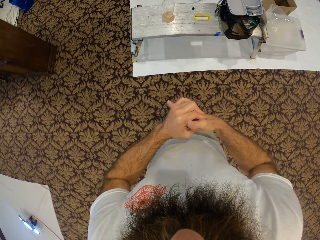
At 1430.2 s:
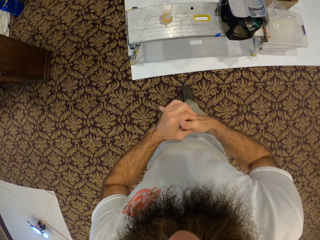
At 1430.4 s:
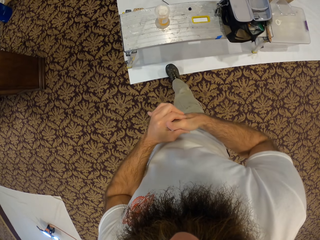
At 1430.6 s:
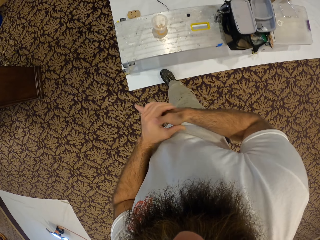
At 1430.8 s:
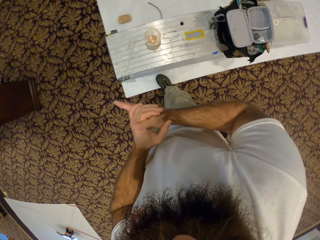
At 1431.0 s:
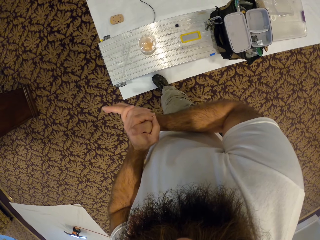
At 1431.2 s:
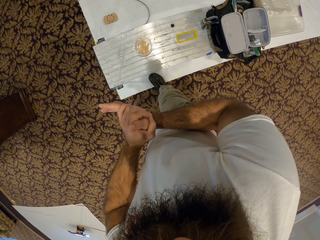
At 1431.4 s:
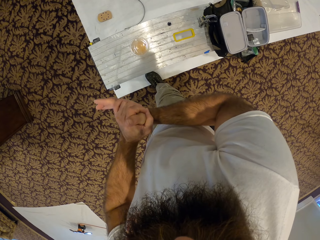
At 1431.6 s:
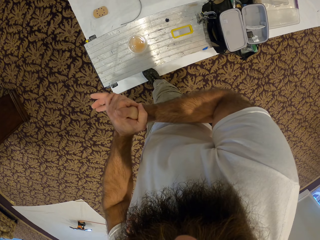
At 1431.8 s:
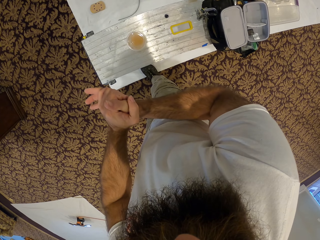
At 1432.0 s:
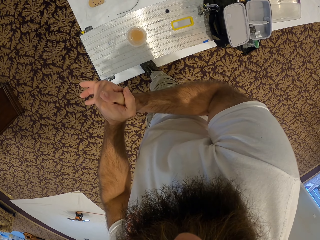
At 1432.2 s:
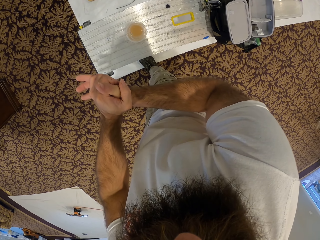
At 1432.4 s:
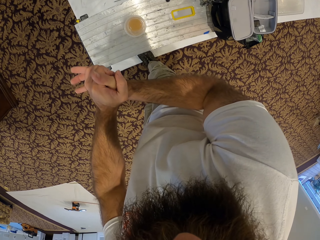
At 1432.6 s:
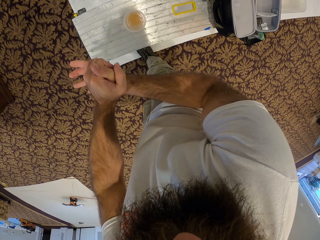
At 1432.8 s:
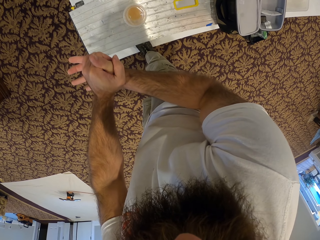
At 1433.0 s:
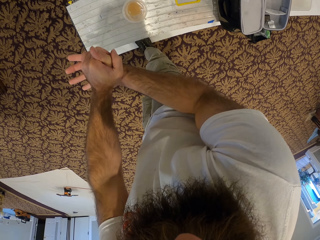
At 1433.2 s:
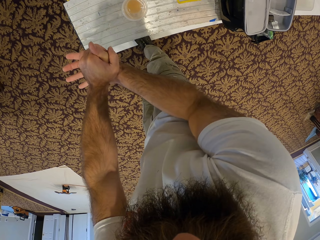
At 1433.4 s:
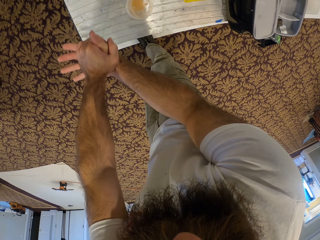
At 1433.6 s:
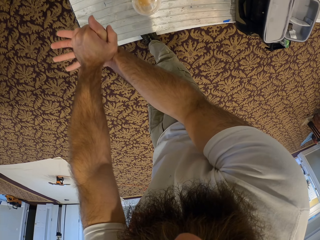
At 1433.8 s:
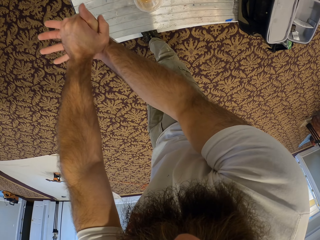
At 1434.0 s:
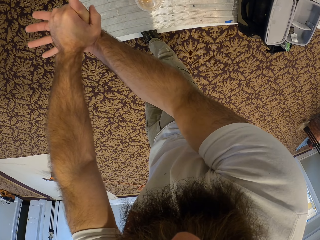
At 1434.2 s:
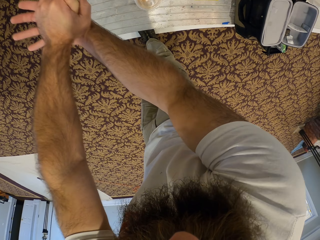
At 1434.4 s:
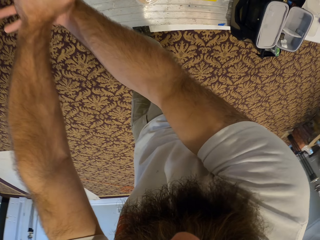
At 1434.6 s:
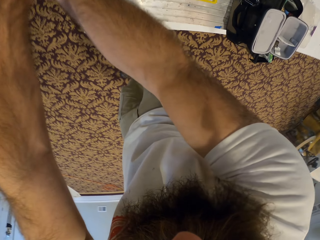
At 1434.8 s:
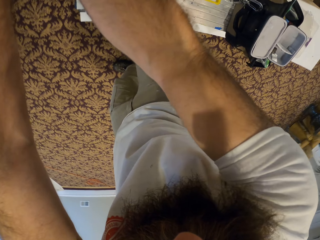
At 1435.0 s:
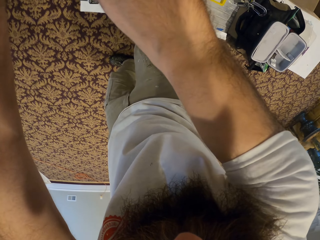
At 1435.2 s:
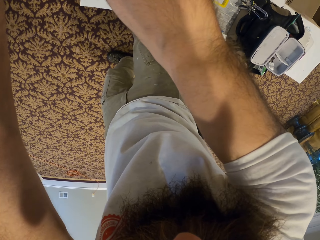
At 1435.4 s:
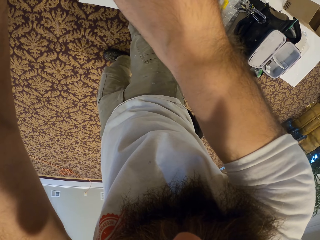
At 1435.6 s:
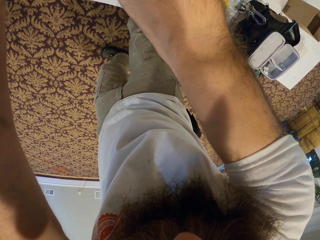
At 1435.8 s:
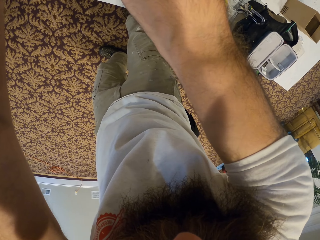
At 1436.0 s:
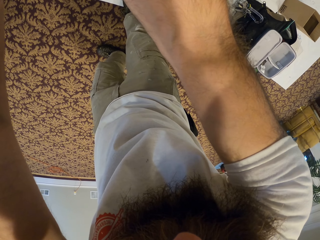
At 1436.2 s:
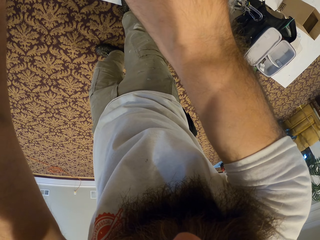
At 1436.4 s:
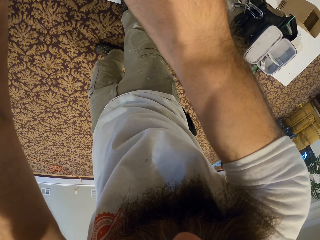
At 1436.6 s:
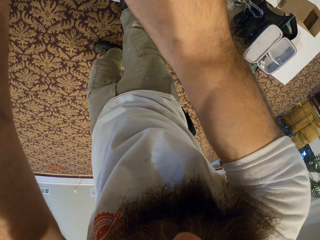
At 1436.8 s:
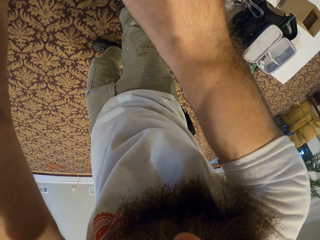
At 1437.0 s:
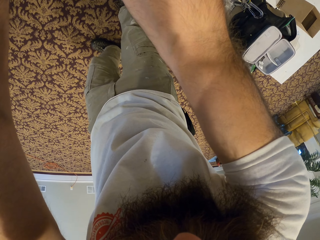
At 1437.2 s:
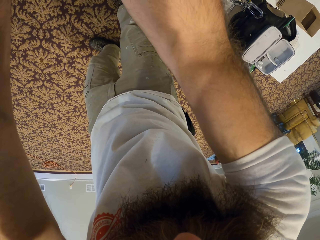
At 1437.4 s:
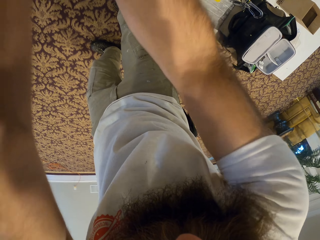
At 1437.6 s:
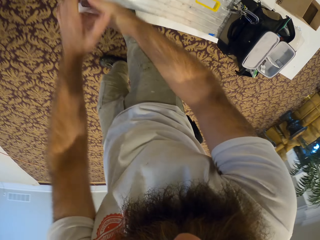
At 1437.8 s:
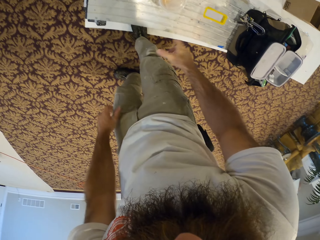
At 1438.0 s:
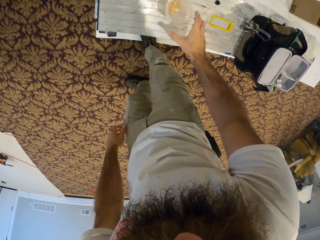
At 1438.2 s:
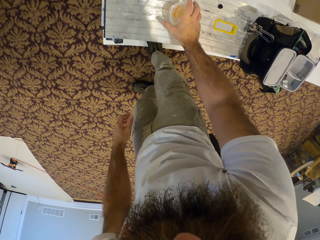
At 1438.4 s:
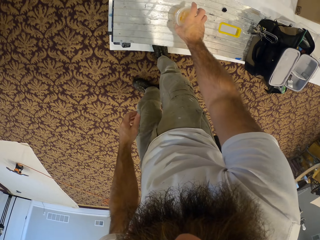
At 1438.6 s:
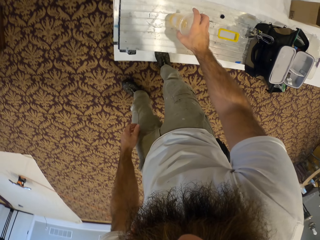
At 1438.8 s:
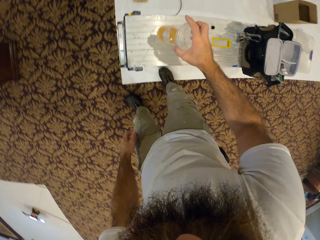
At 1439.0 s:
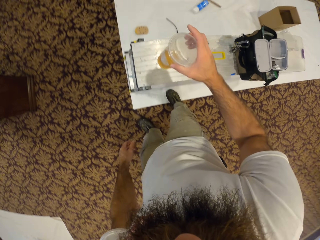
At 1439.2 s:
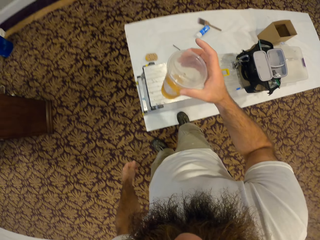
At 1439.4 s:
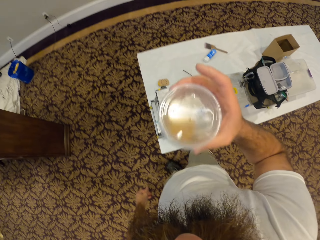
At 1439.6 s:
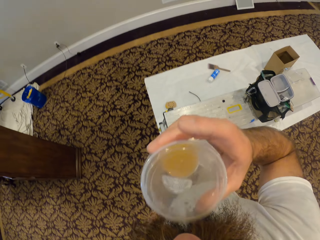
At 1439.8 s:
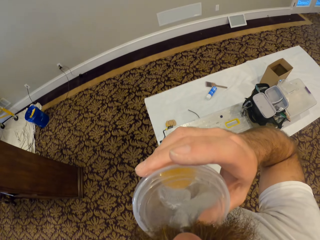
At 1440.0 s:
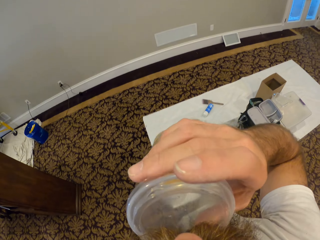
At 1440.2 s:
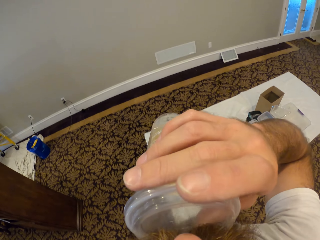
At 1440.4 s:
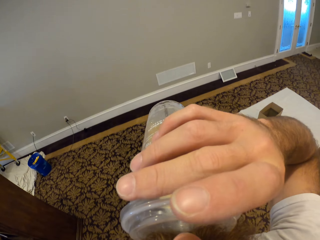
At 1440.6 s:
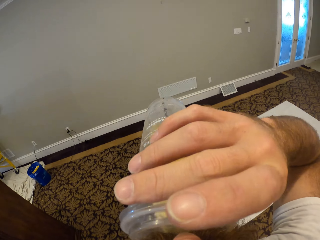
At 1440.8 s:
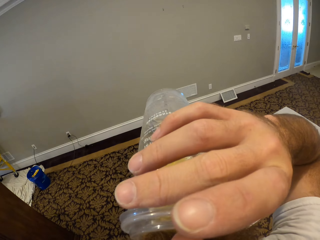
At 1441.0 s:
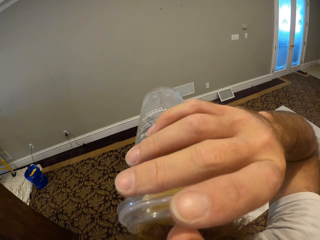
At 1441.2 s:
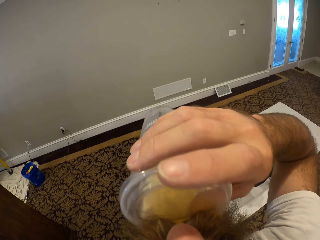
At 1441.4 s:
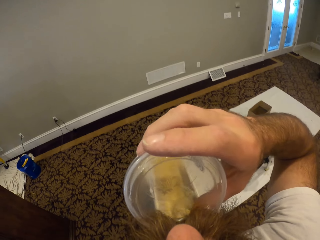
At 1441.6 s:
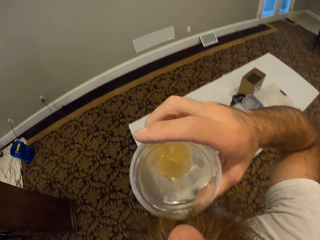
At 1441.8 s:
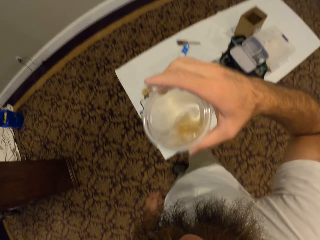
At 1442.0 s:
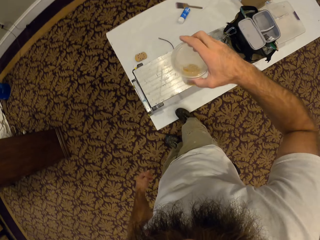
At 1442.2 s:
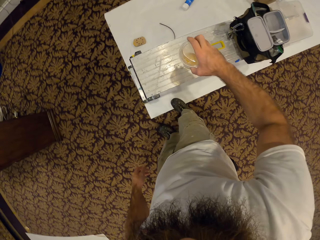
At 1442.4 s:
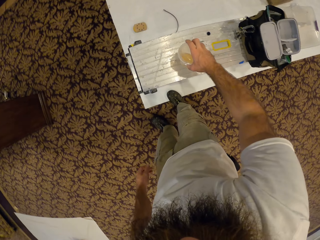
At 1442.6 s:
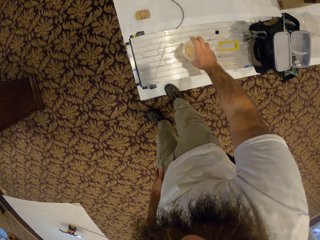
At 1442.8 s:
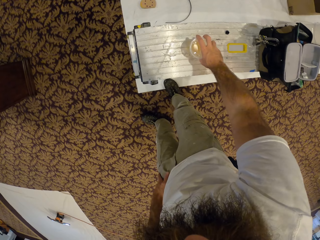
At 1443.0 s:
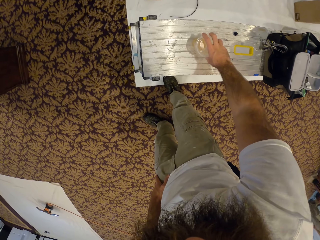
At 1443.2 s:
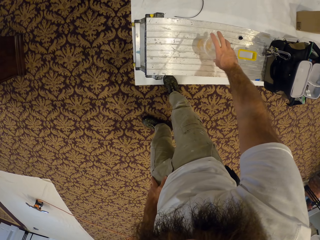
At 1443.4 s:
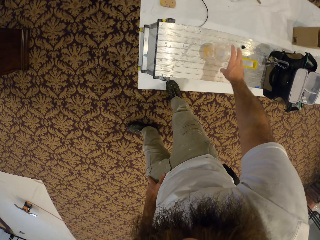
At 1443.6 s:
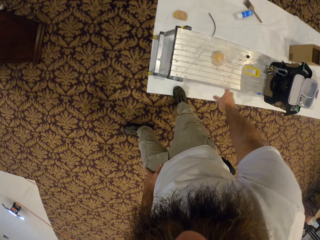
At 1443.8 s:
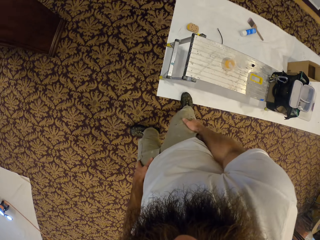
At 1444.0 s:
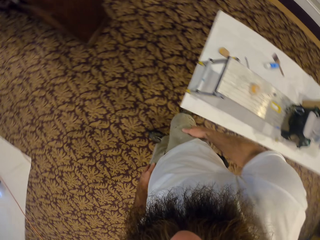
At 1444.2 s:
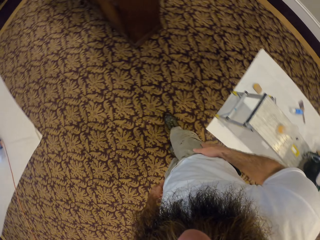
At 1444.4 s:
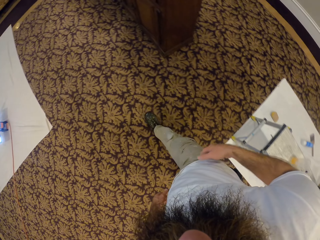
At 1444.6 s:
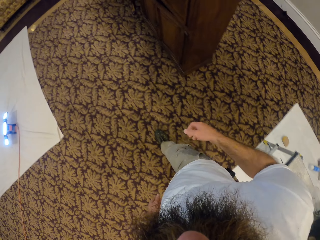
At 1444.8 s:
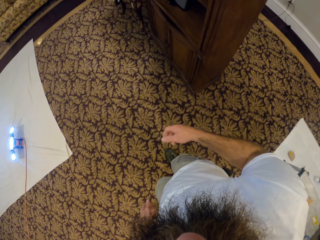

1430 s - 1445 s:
The camera wearer scratches his hand. He picks a cup or bottle of juice from a table with his right hand. He drinks juice from the cup in his right hand. He places the cup in his right hand on the table.

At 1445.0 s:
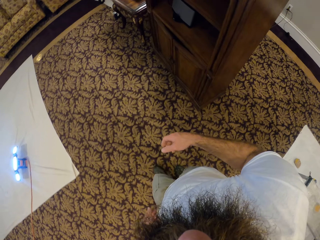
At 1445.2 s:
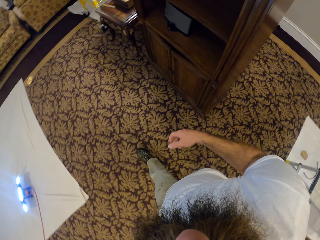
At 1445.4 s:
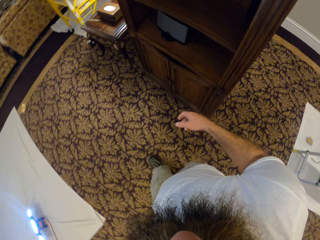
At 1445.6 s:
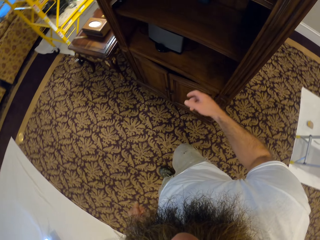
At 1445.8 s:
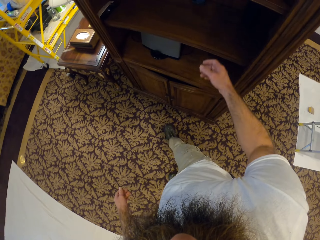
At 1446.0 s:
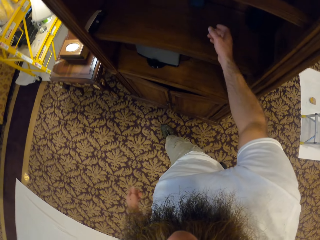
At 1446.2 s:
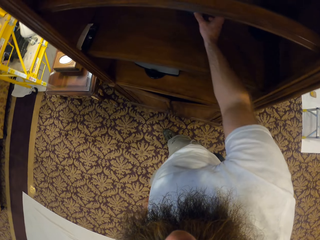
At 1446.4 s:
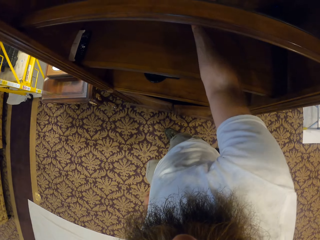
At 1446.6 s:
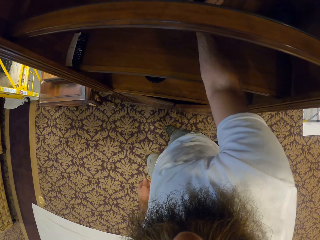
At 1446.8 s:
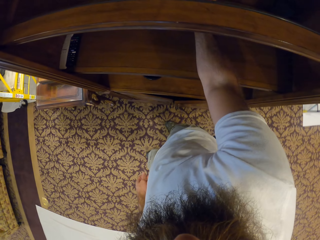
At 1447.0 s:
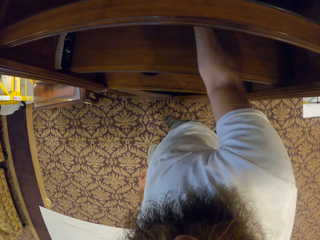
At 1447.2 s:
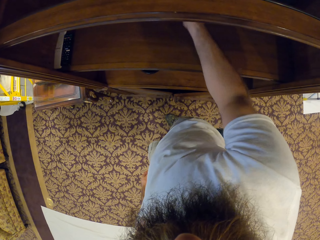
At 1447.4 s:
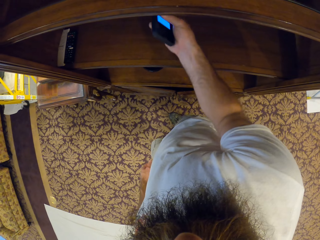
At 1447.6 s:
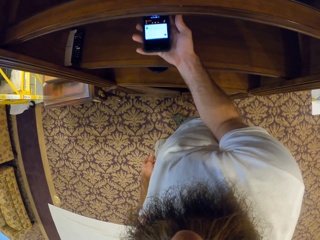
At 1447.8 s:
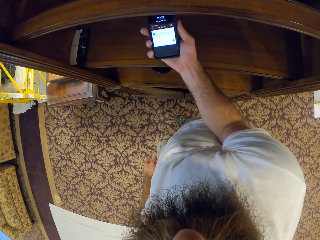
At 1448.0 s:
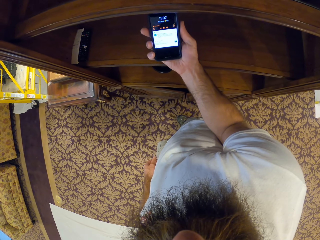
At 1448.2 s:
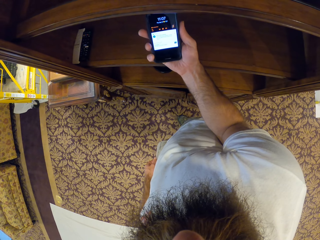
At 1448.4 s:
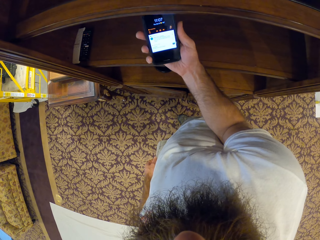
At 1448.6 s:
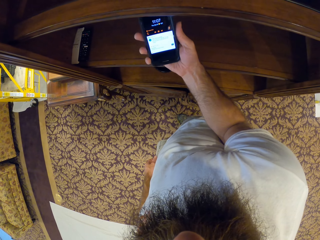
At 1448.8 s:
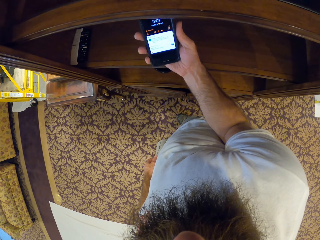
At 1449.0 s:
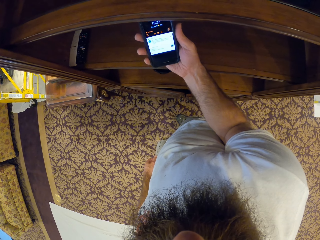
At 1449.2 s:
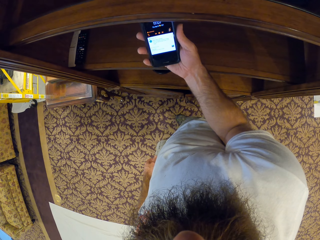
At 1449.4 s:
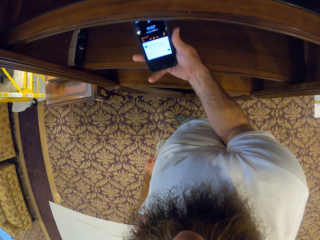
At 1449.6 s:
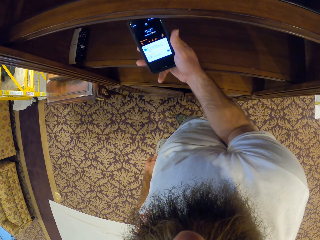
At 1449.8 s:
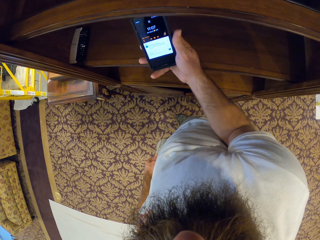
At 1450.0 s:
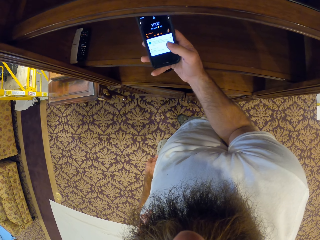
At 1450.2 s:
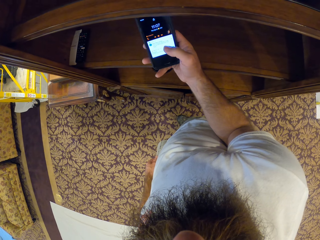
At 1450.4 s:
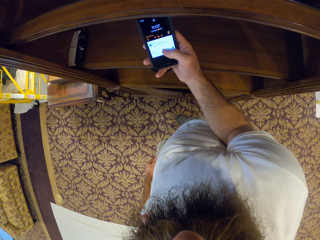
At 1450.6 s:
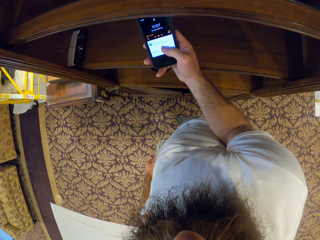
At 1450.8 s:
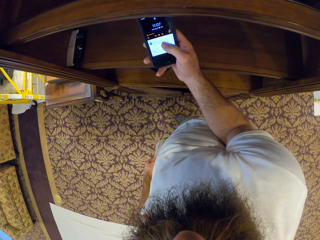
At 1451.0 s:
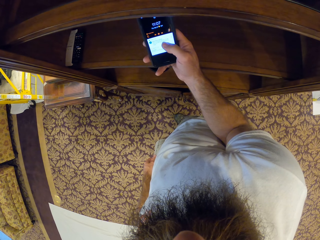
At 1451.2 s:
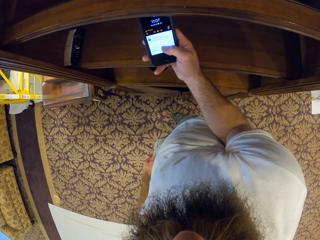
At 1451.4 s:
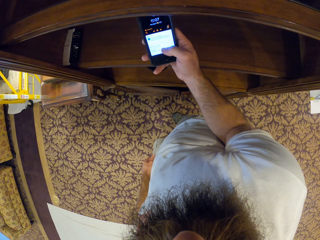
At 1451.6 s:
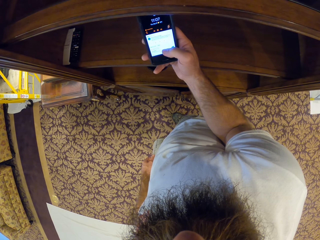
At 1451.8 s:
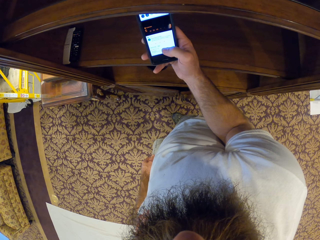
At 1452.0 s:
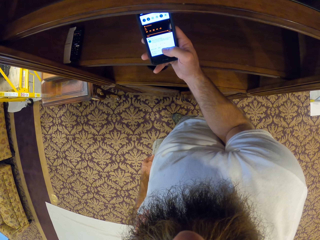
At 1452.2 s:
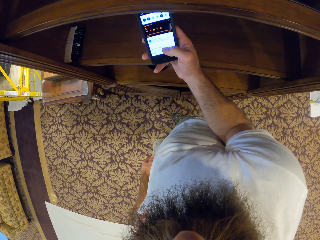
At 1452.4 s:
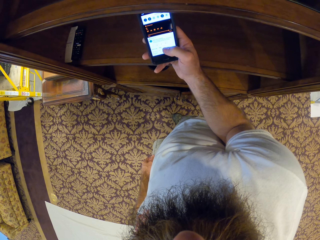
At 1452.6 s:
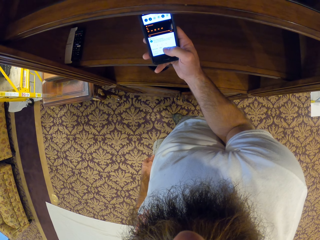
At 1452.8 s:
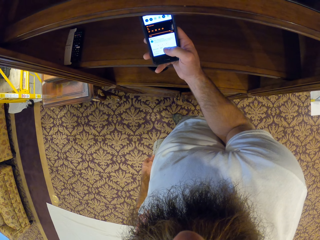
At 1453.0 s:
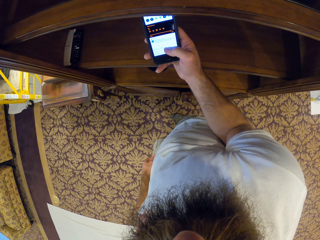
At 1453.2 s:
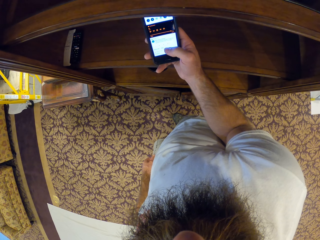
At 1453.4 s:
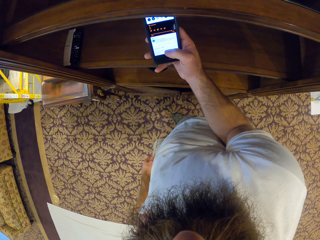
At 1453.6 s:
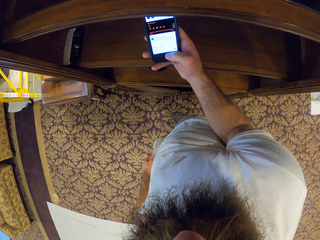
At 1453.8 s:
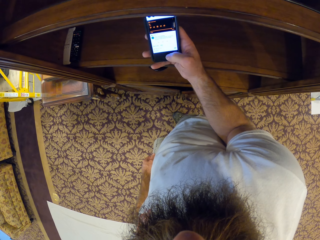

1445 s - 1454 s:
The camera wearer picks a phone from a shelf with his right hand. He uses the phone with his right hand.
